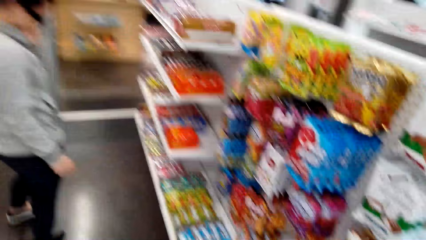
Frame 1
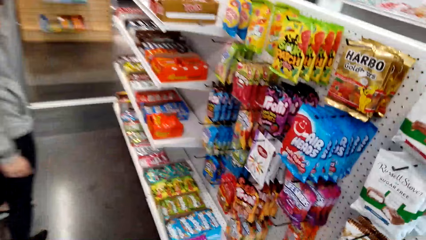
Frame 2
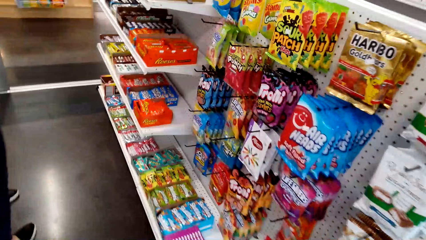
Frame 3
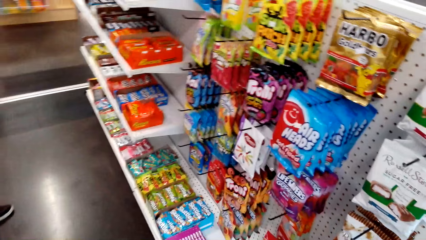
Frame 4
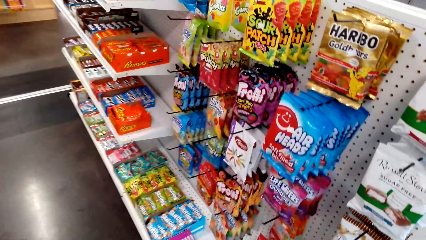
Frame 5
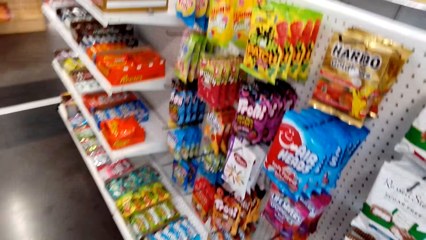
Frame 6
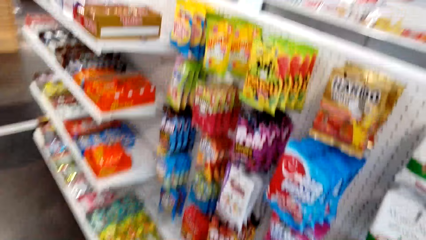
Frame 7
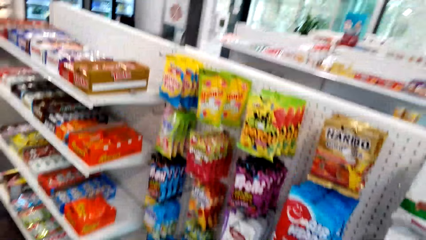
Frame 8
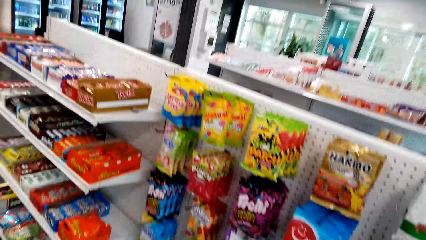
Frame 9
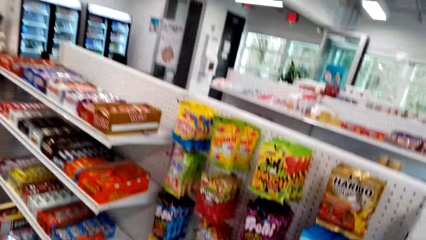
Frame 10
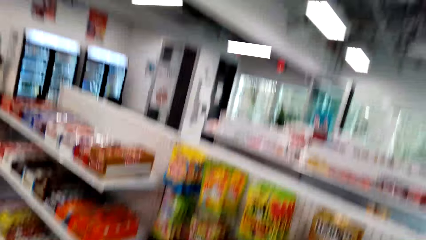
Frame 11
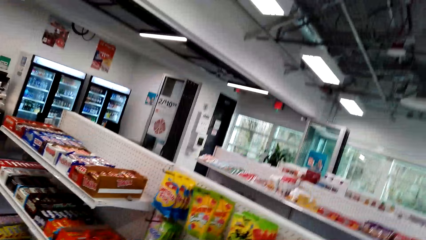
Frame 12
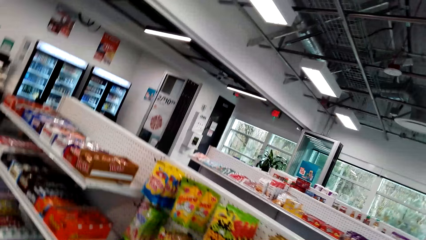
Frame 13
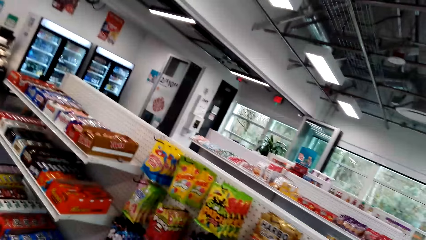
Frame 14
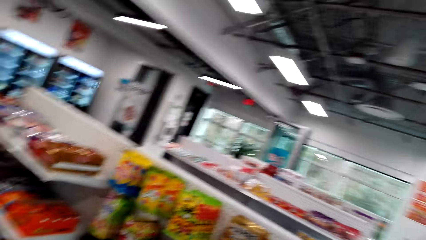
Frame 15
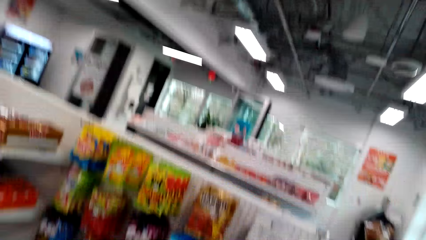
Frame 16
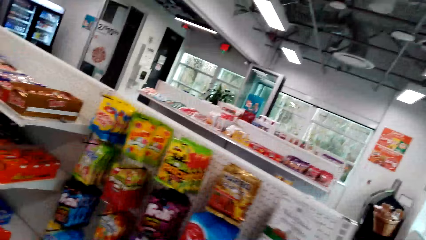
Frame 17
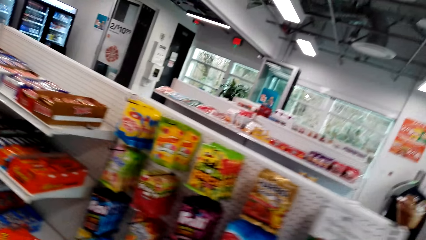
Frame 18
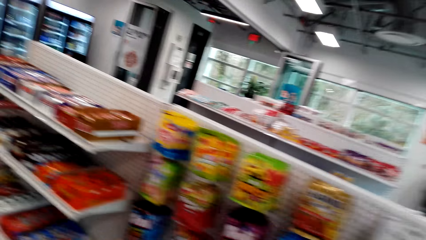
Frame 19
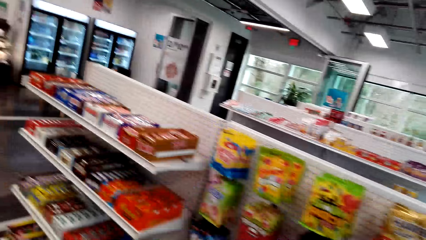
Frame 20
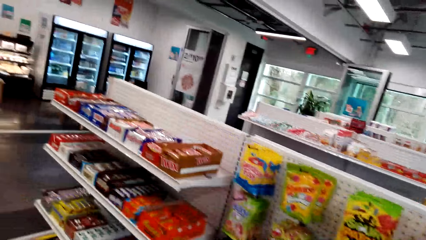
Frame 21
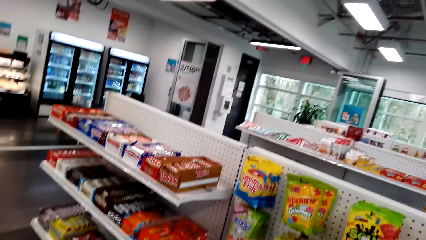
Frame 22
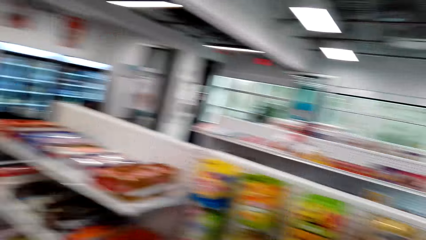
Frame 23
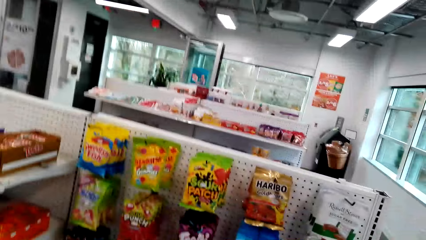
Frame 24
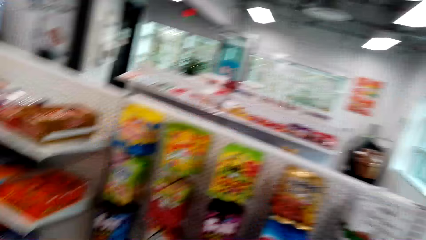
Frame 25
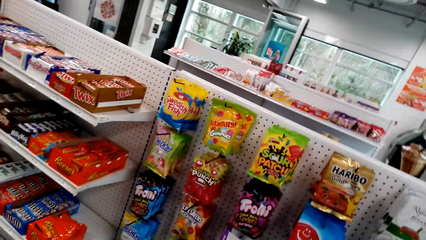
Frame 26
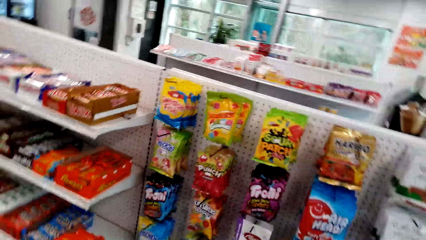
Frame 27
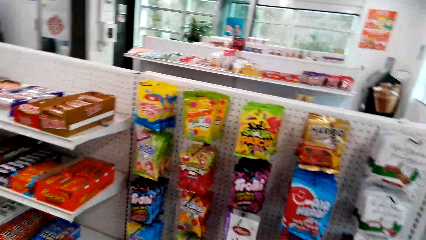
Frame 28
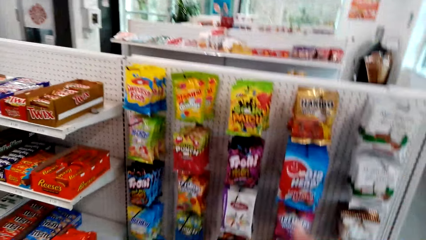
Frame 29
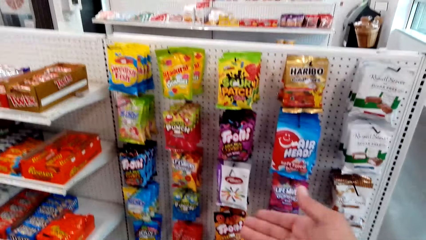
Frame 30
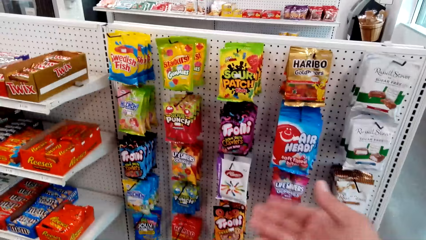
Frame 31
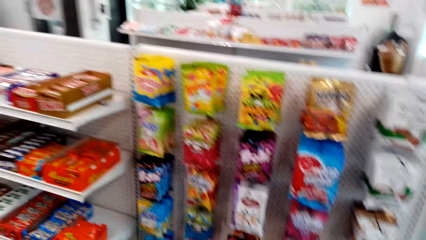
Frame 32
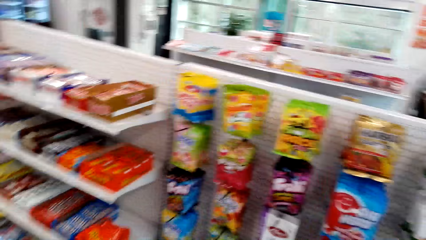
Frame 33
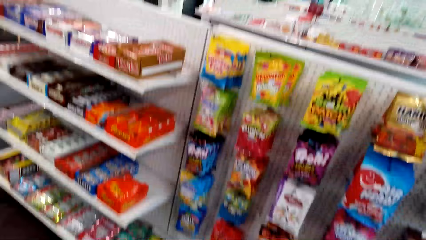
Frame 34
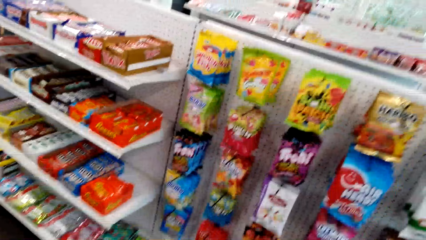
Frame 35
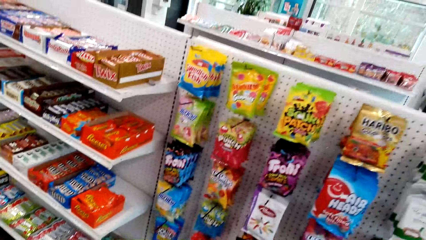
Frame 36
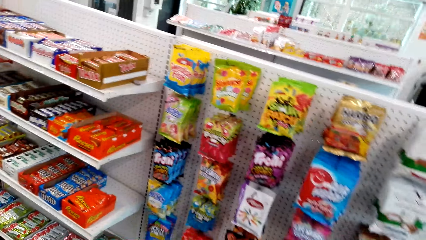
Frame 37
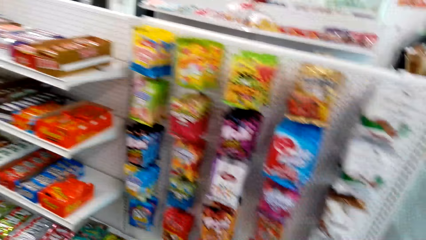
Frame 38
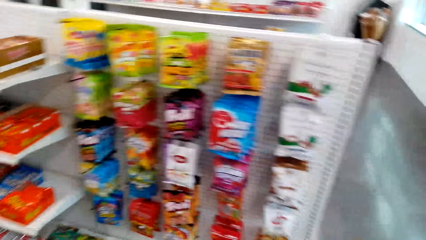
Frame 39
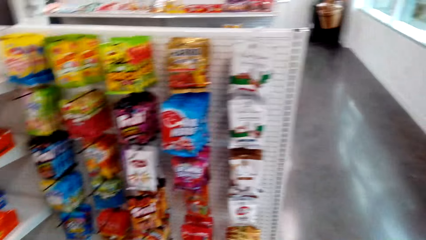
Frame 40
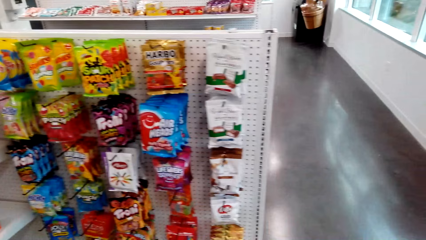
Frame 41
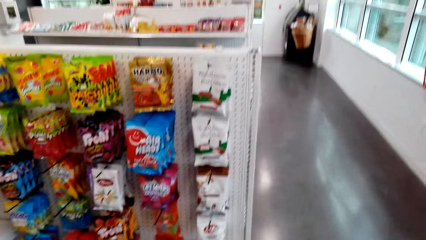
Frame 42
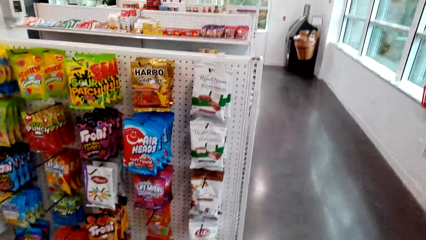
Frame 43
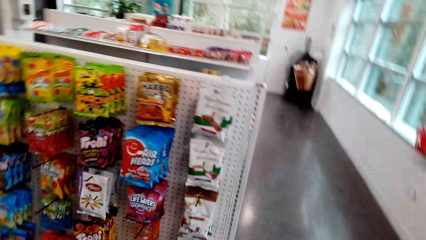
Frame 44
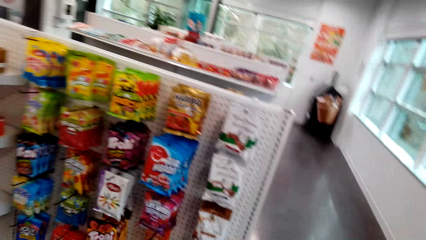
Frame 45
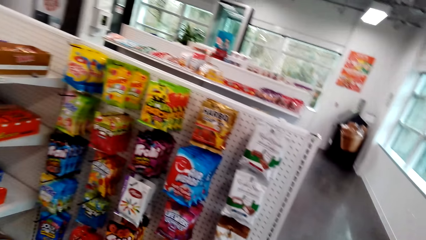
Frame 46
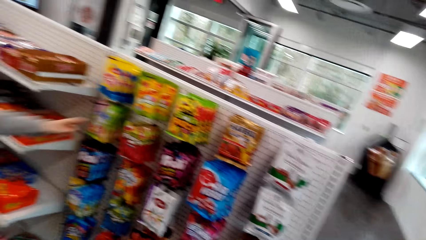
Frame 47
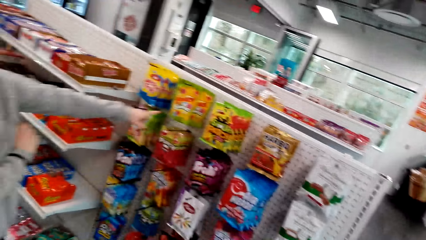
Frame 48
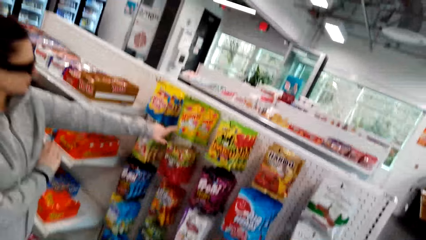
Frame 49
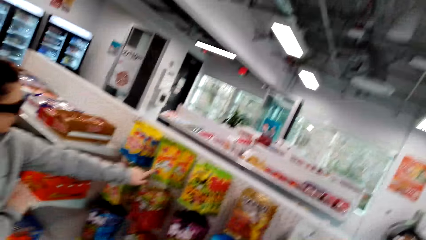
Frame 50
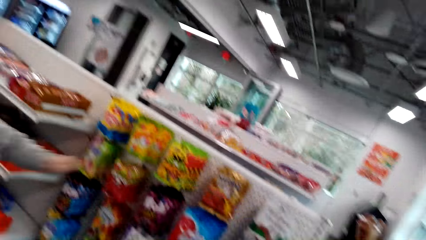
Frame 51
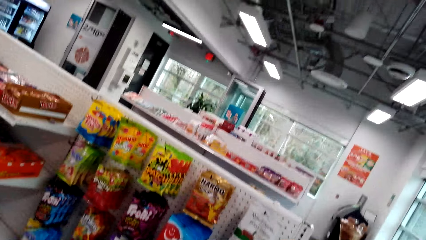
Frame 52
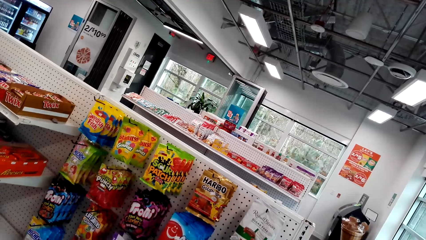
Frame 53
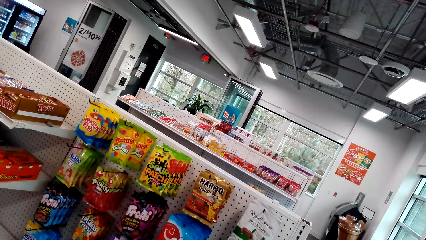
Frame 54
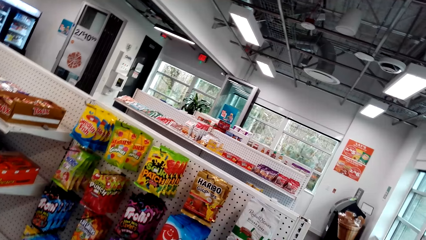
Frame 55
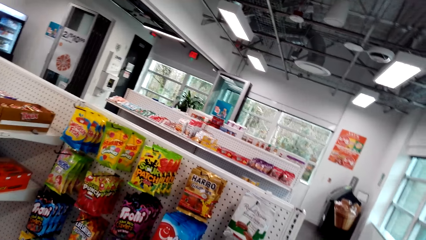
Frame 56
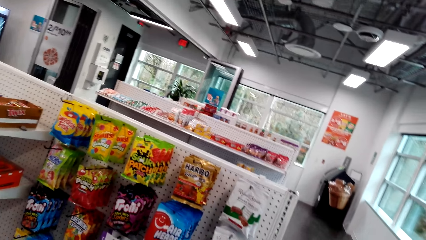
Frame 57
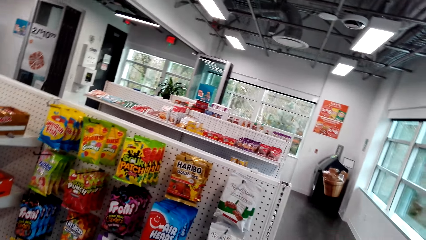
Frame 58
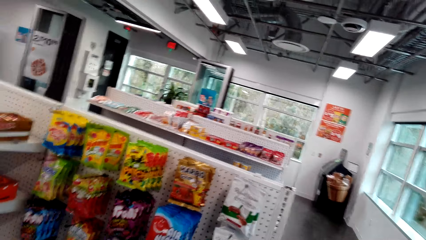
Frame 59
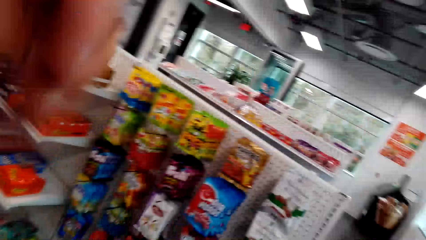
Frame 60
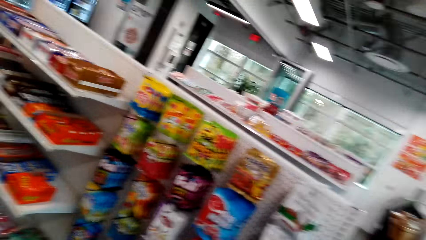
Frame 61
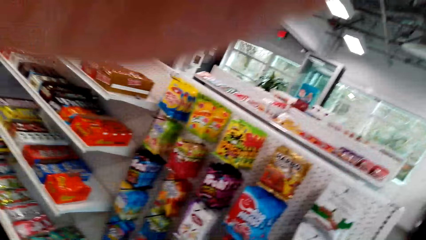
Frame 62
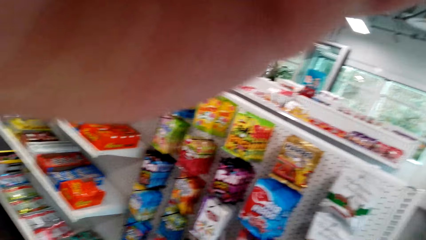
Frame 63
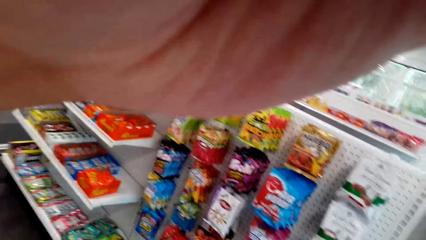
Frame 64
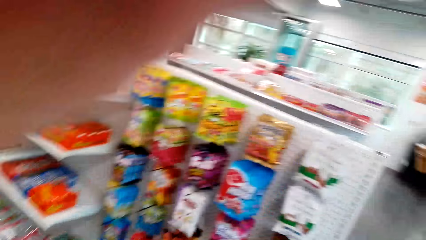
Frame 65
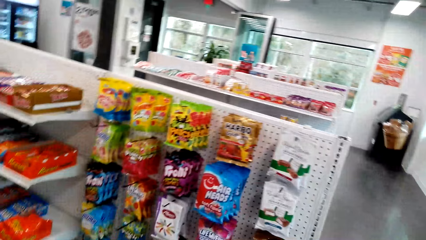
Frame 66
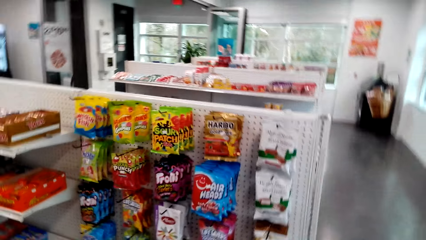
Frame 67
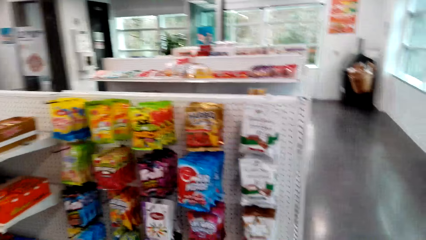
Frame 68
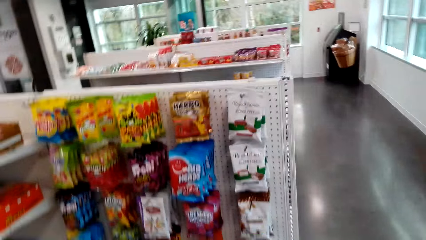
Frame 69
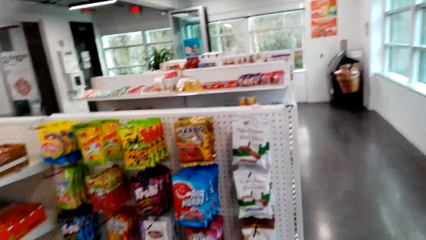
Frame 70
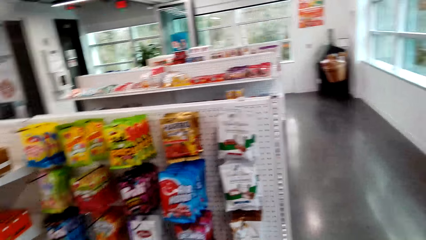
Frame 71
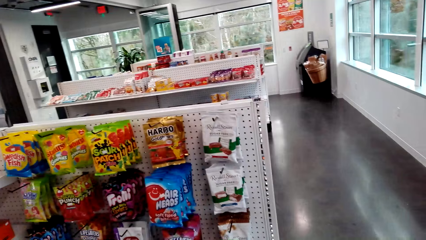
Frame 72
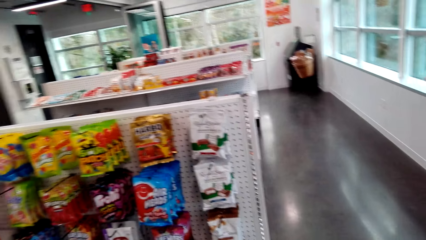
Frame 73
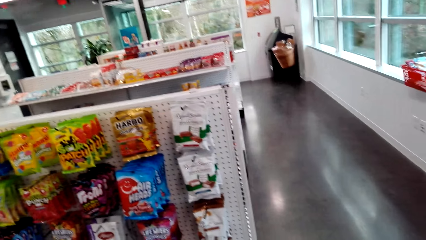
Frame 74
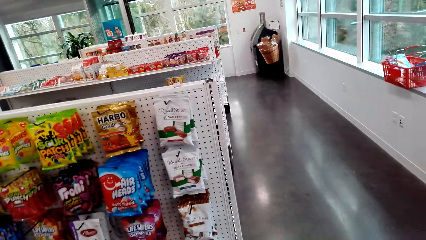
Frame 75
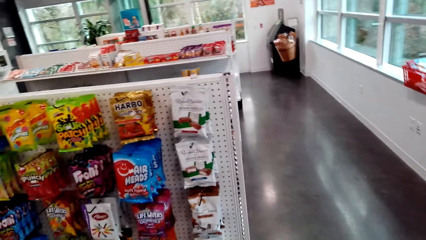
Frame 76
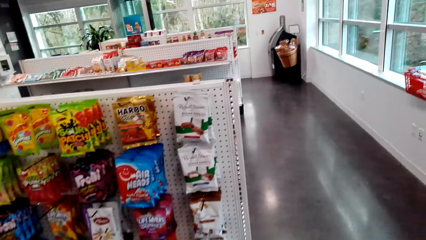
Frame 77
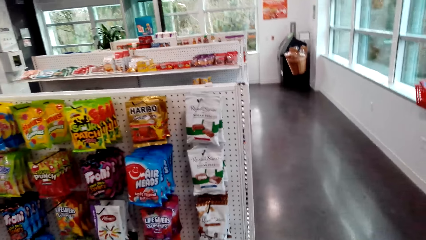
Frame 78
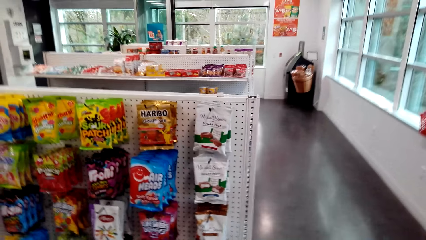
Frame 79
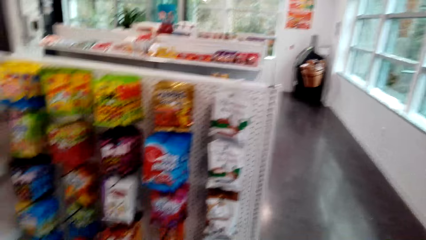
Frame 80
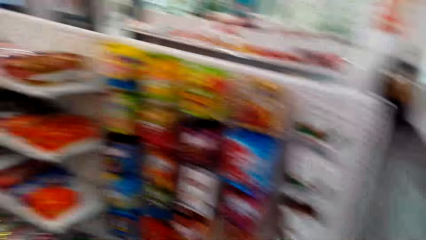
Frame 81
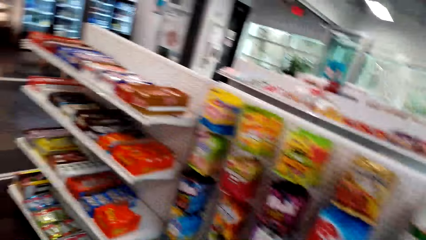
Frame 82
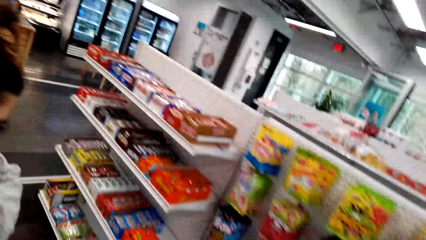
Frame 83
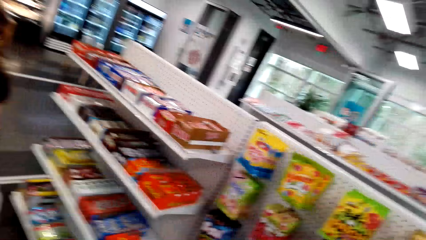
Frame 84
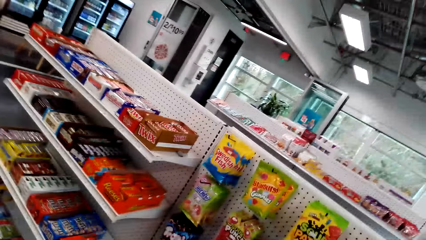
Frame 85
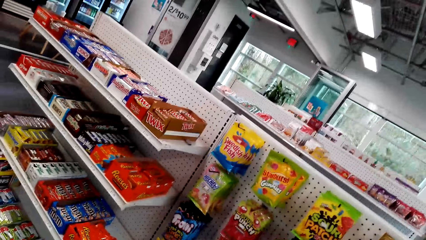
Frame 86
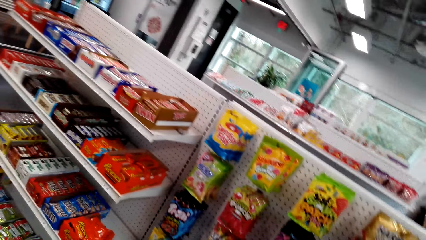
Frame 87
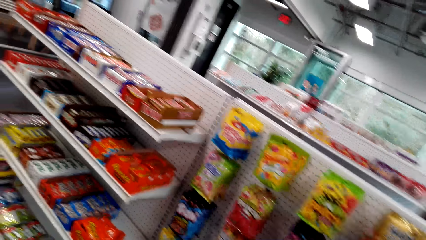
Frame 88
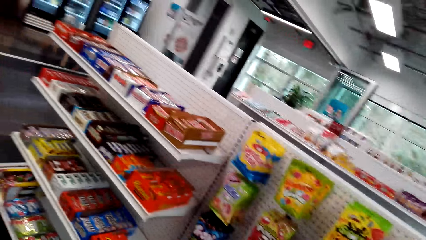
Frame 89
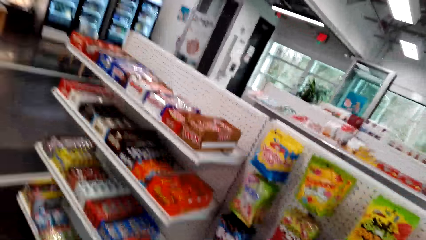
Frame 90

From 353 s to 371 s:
The camera wearer looks around the shelves. They converse with a woman. They look around the shelves. The woman looks around the shelves. The camera wearer looks around the shelves. They adjust the camera. They look around the shelves.
